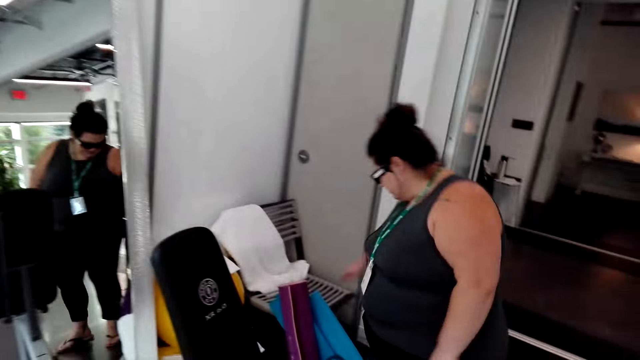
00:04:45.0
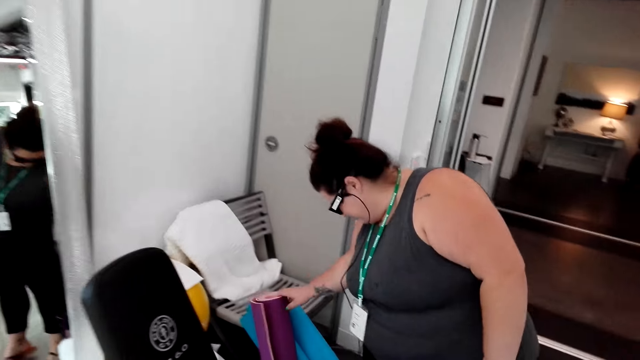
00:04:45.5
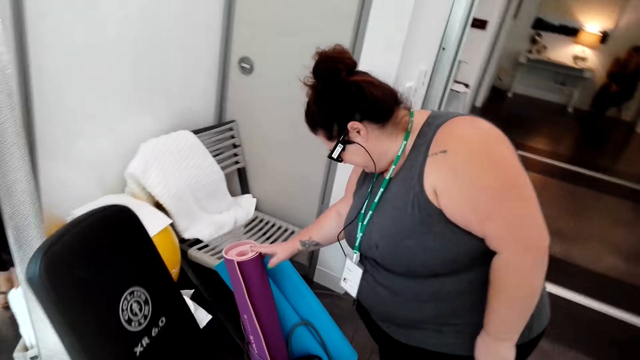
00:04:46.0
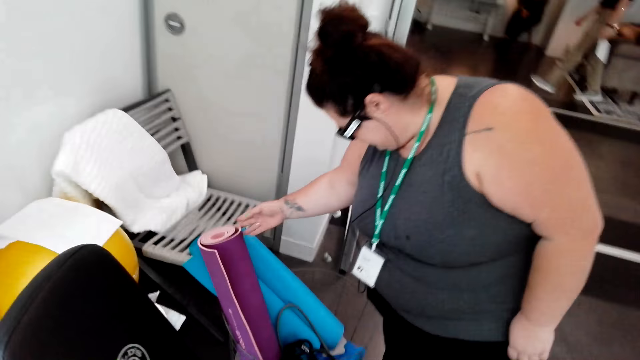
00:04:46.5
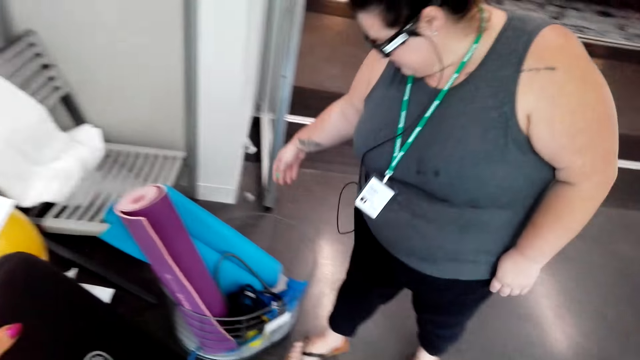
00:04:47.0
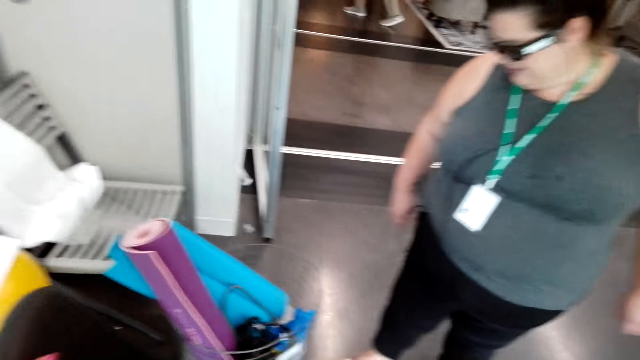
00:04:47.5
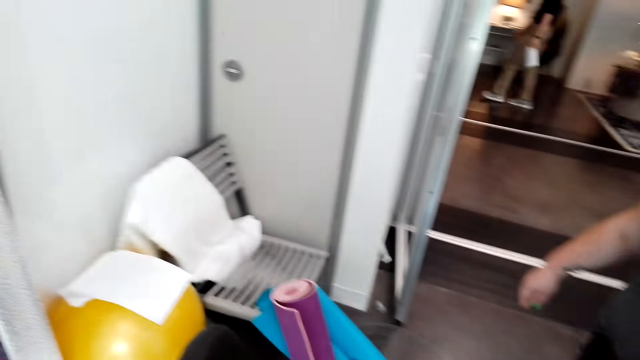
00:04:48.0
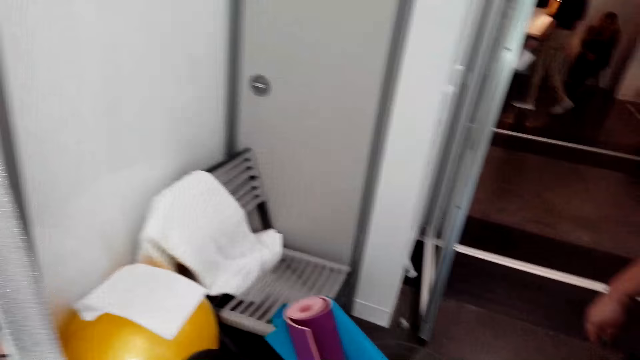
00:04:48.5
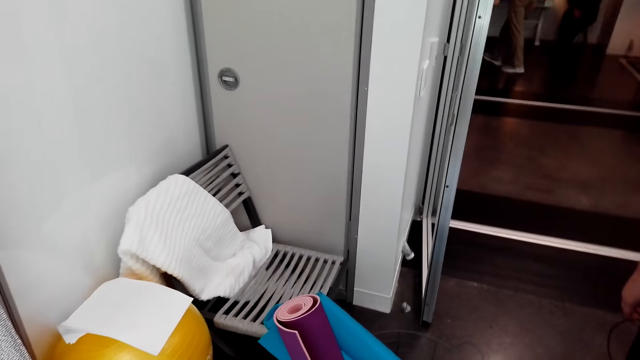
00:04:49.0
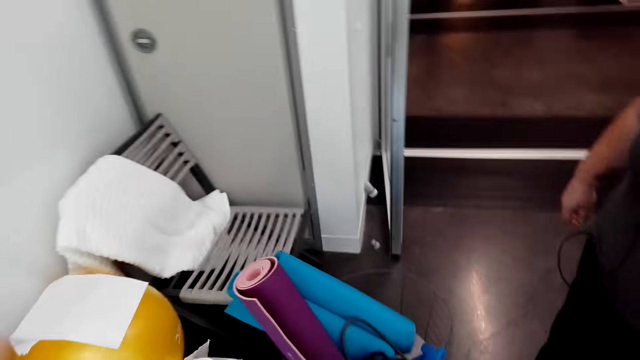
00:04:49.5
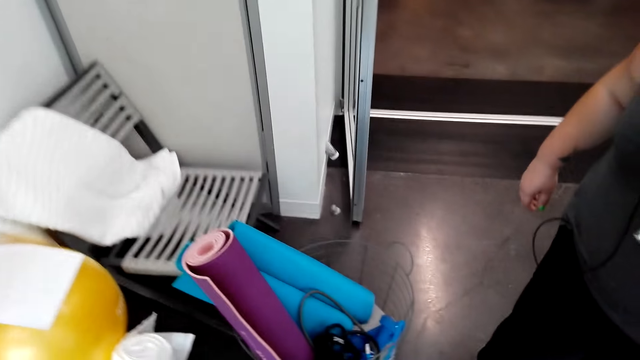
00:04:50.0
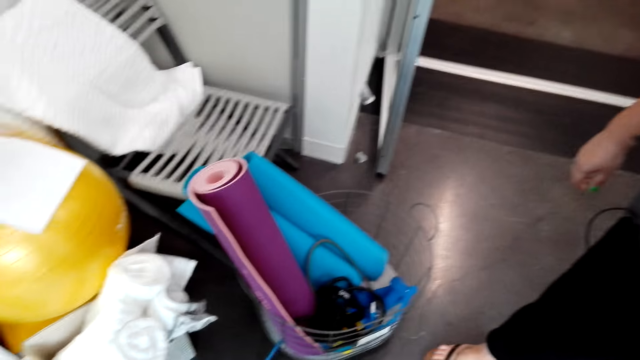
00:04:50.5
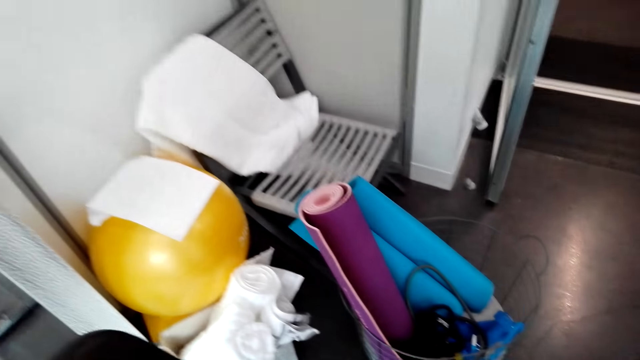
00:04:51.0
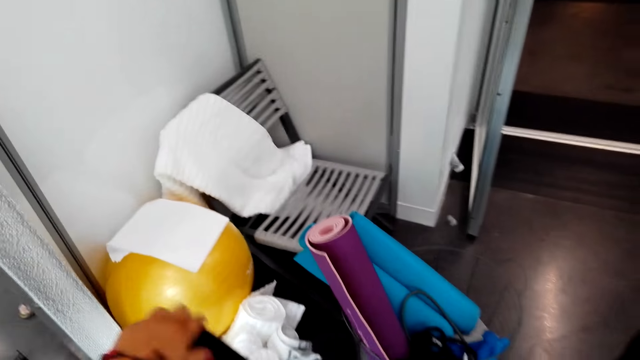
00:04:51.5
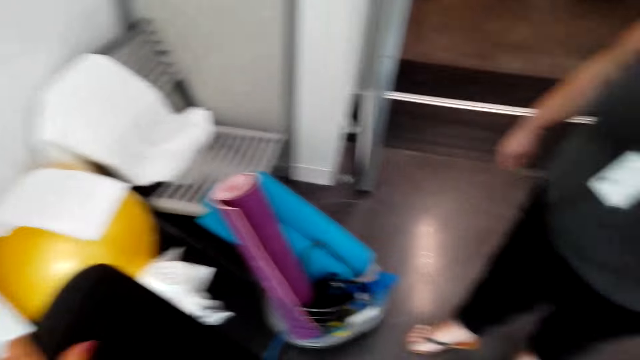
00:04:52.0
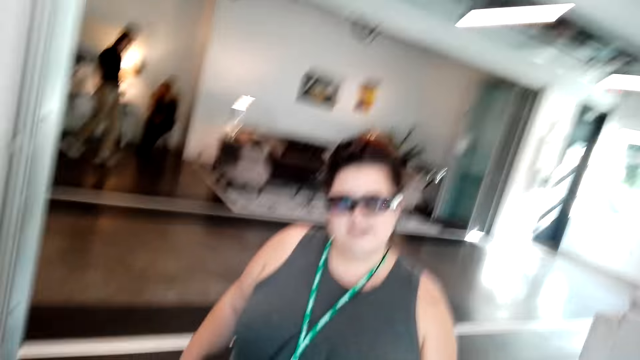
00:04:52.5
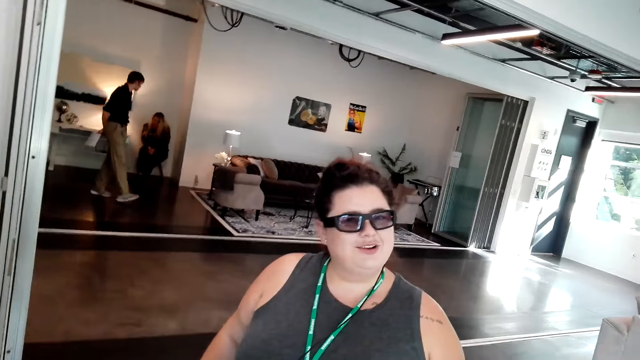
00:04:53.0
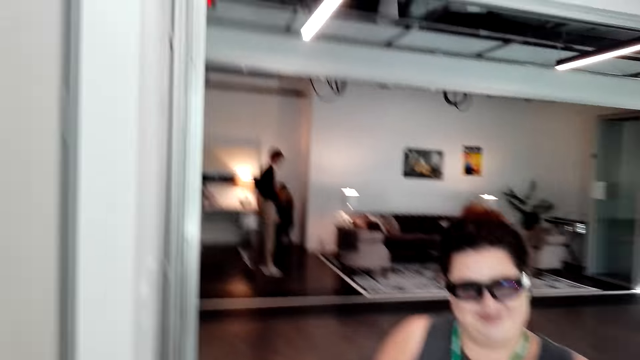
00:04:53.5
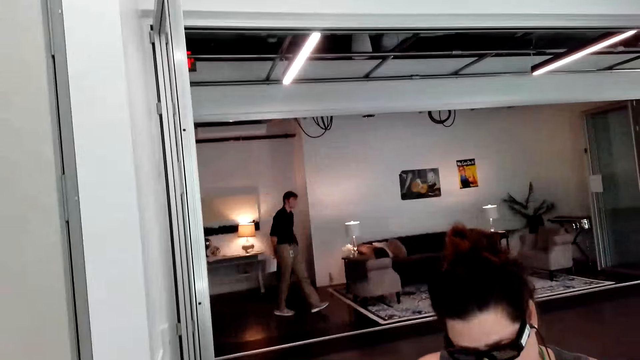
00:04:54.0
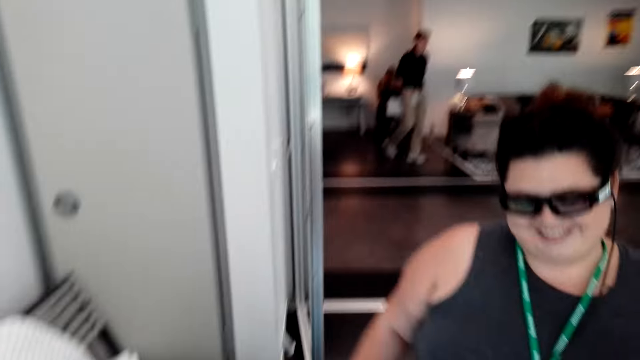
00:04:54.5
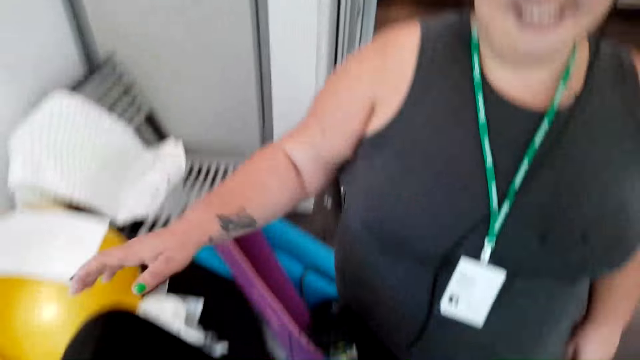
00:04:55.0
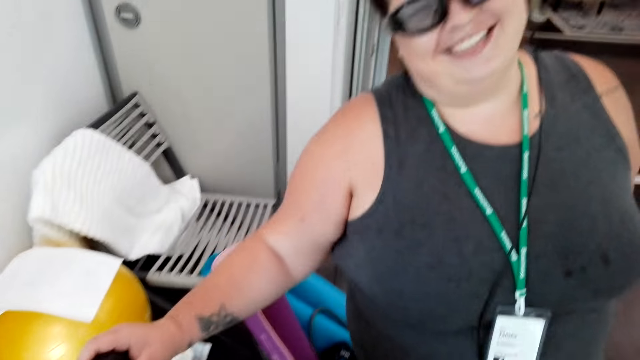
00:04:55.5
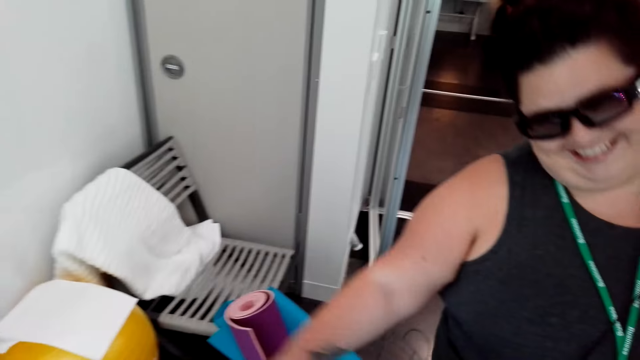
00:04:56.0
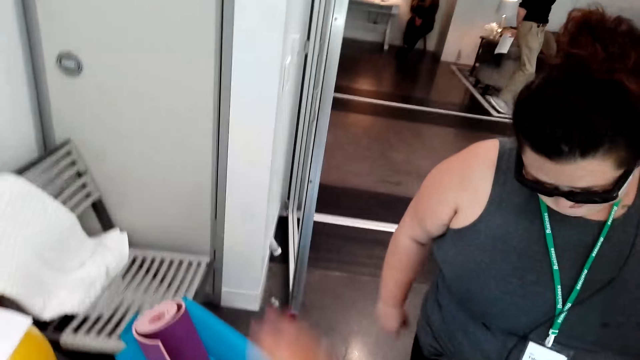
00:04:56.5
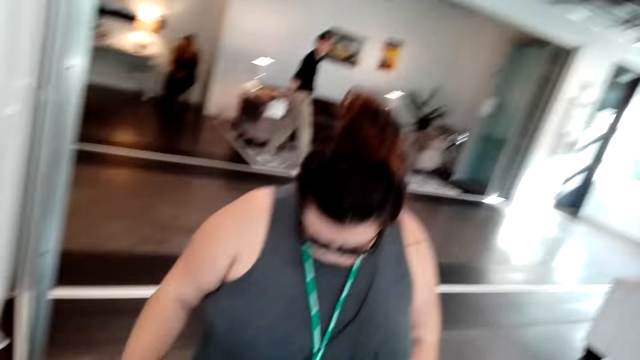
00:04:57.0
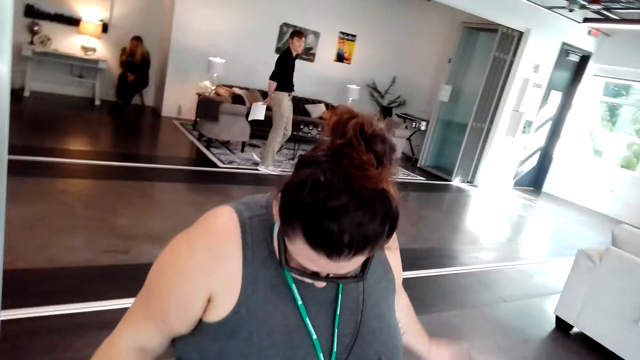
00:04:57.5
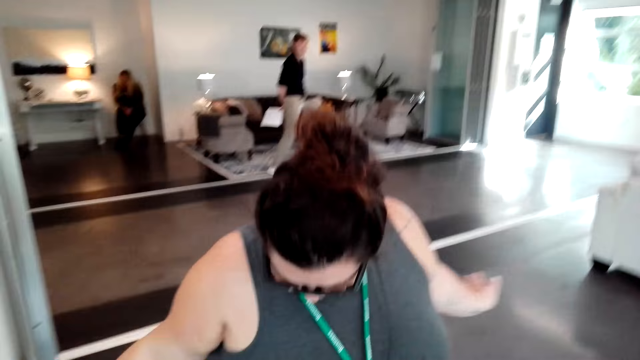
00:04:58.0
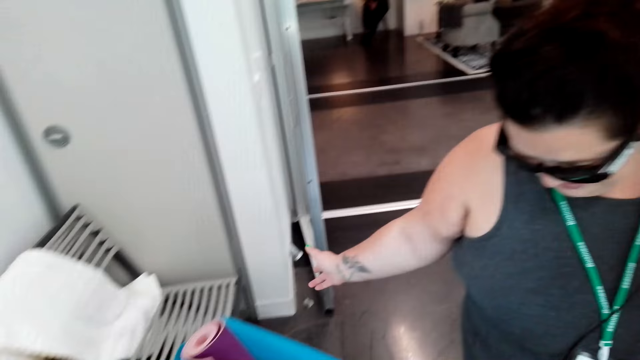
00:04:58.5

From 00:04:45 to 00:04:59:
A woman touches a carpet mat leaning on the chair. The woman converses with another woman in the room. The camera wearer touches the gym equipment. A woman touches the gym equipment.

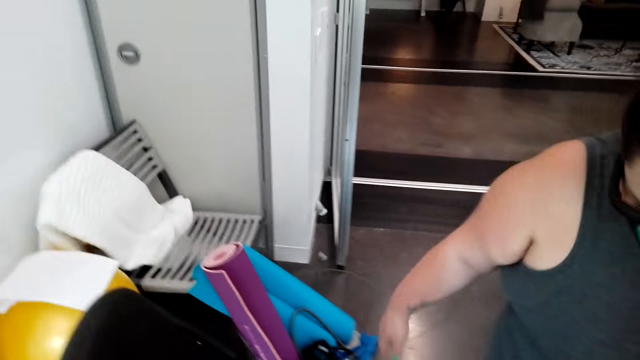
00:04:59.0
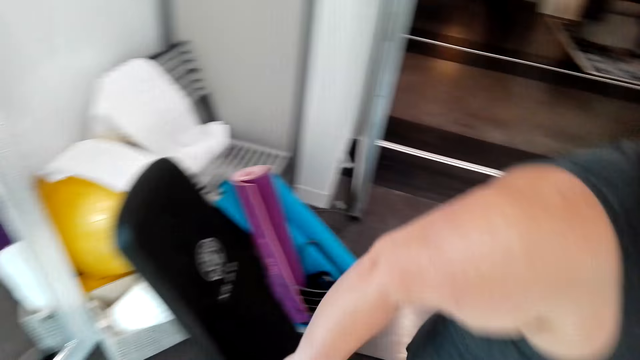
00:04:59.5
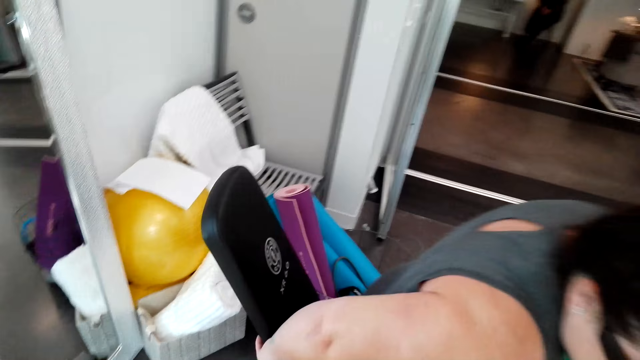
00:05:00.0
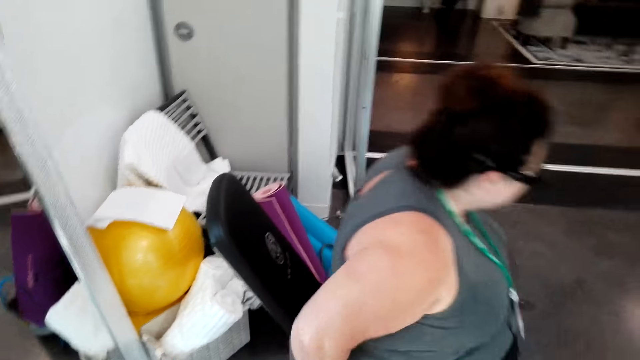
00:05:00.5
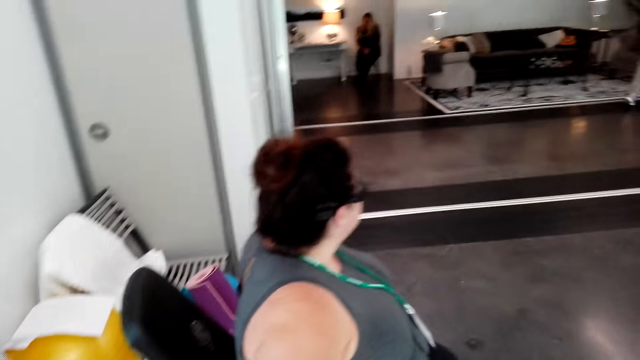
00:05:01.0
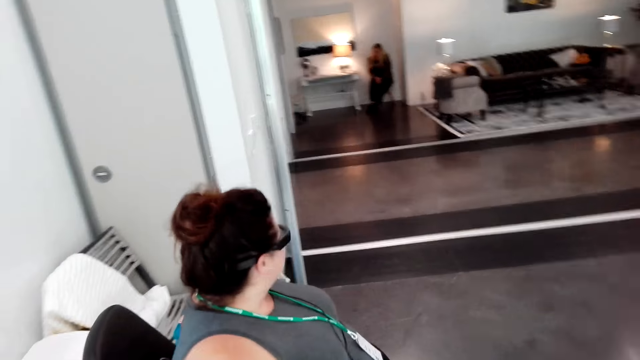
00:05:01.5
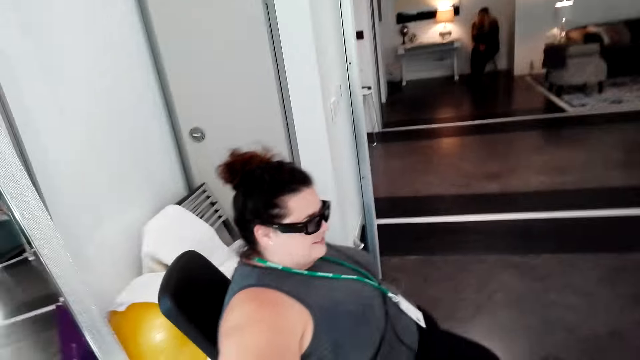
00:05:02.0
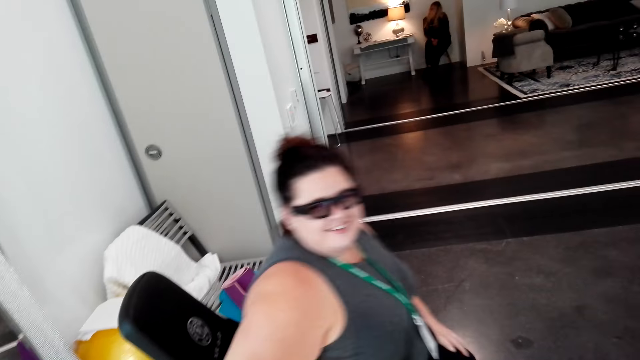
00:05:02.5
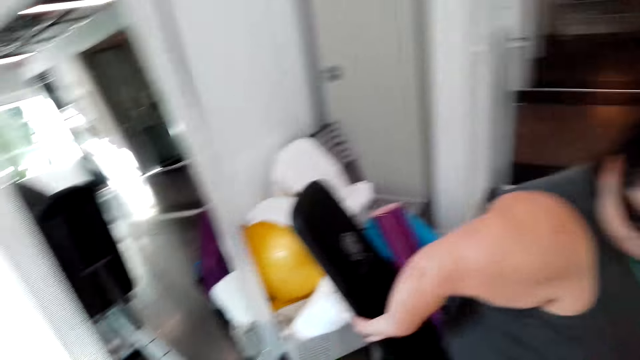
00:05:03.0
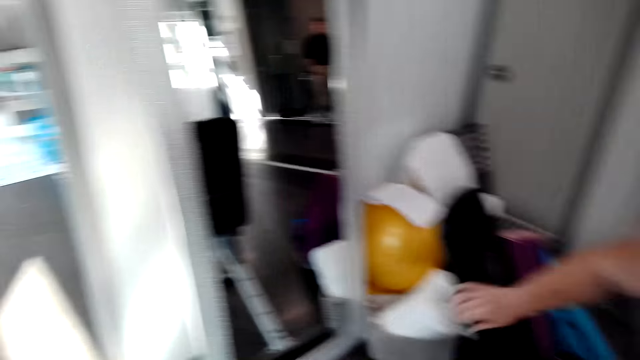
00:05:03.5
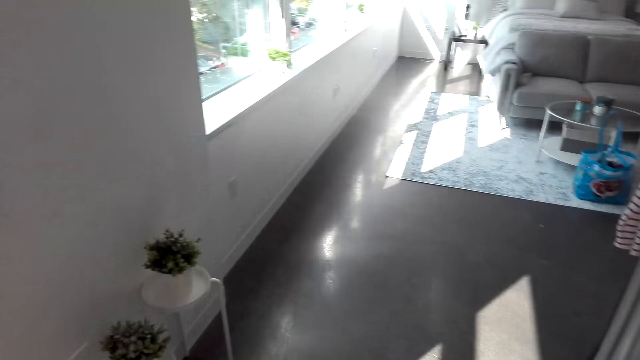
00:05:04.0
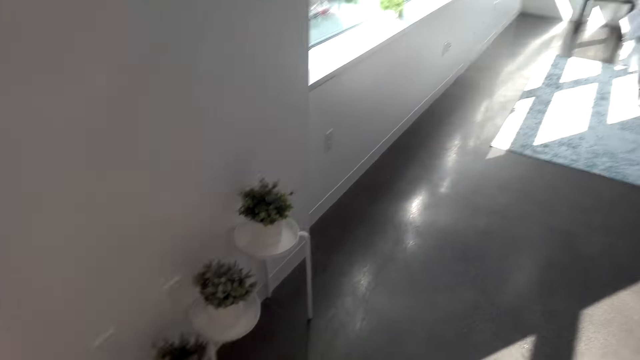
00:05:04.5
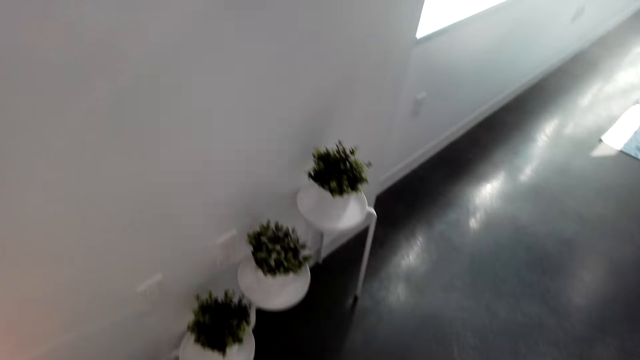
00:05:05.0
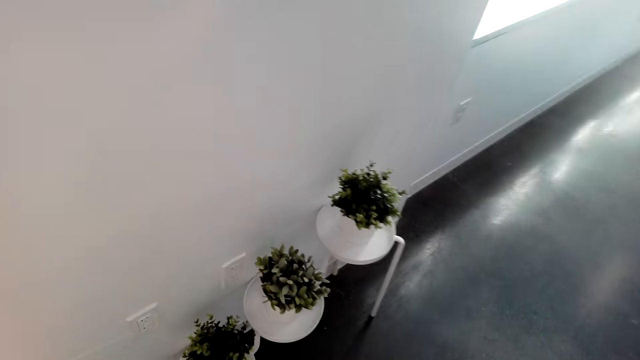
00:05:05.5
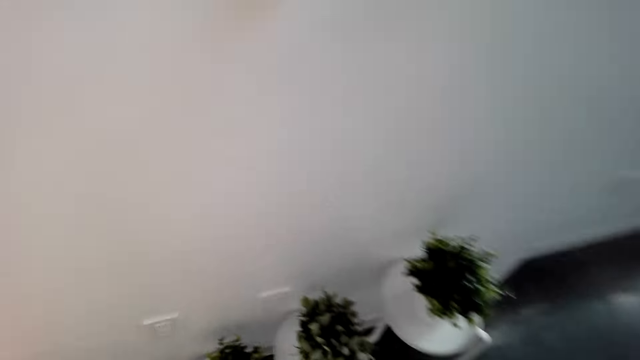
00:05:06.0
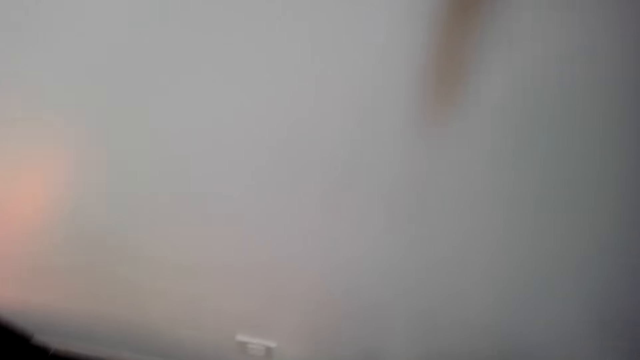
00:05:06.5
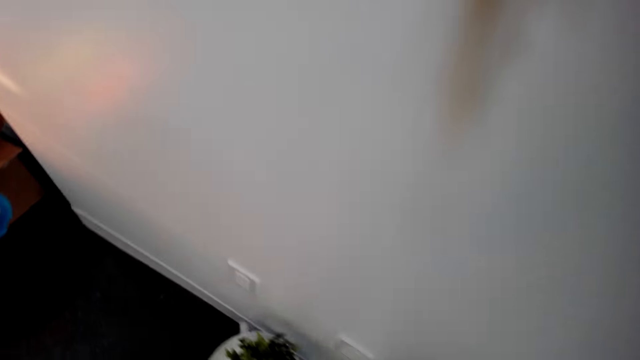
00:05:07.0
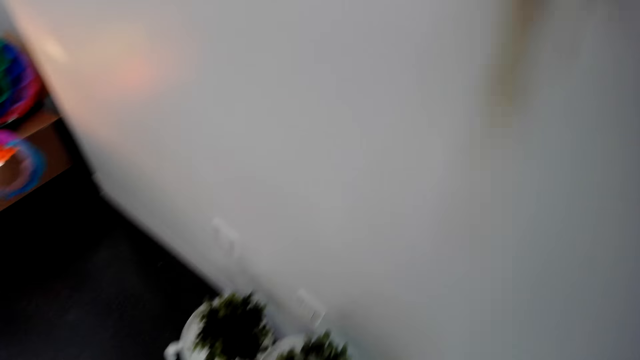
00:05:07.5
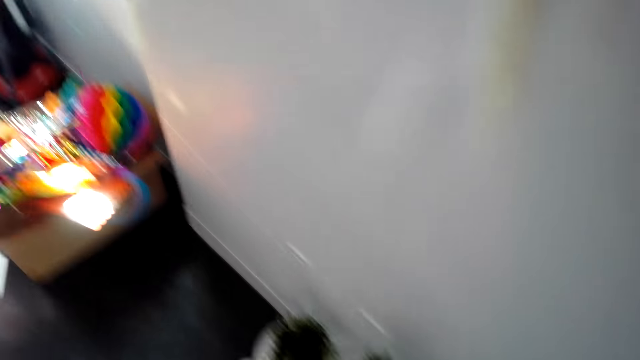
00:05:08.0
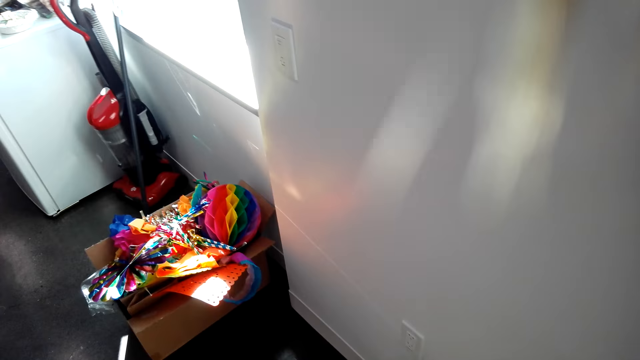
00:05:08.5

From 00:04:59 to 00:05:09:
A woman sits on the gym equipment. A woman sits on the chair. The woman stands up from the chair. The camera wearer shows a woman the plants. A woman and another woman move towards the clothes rack.
